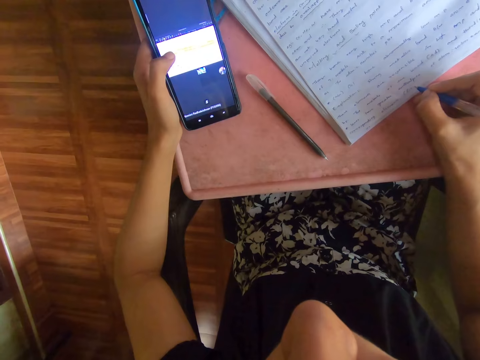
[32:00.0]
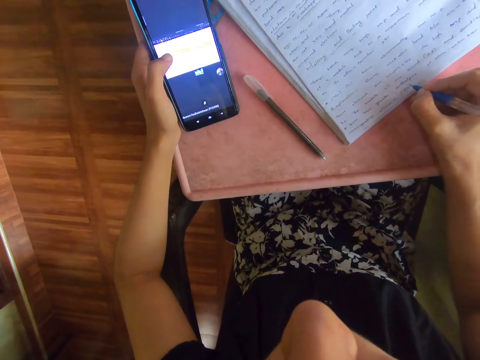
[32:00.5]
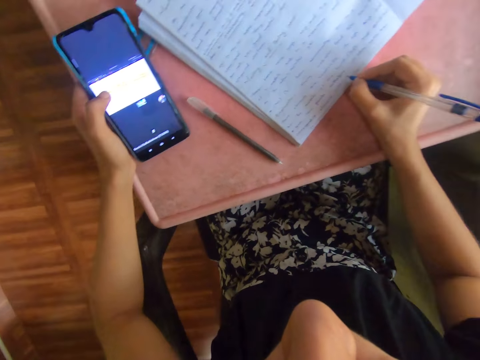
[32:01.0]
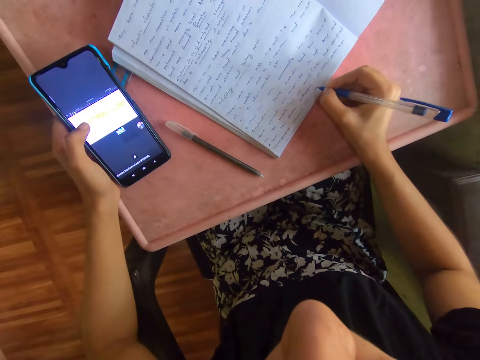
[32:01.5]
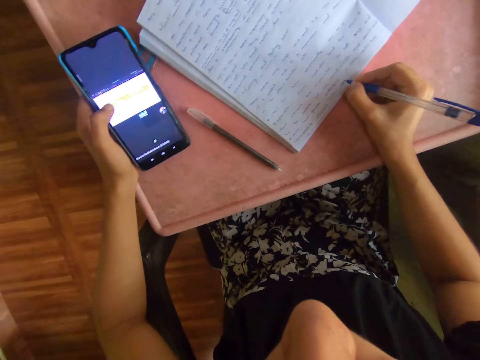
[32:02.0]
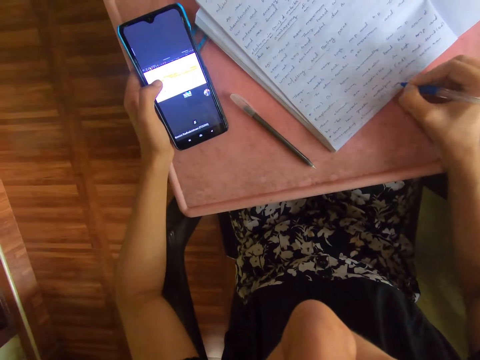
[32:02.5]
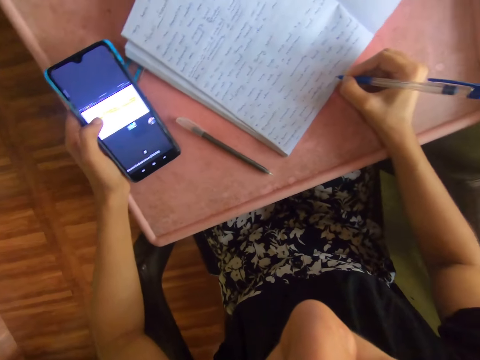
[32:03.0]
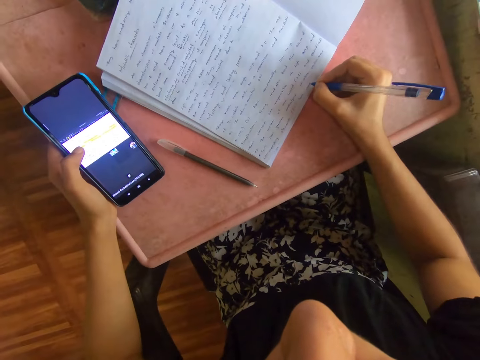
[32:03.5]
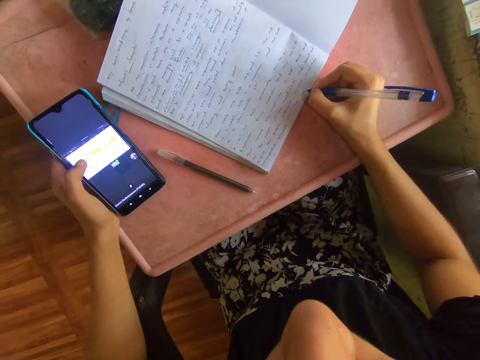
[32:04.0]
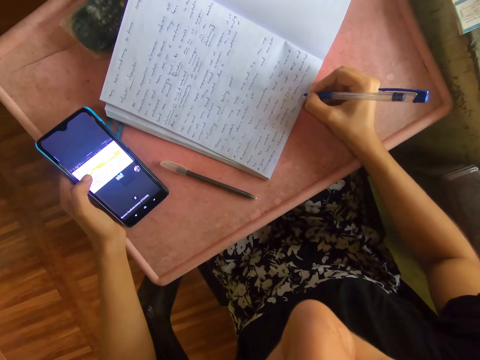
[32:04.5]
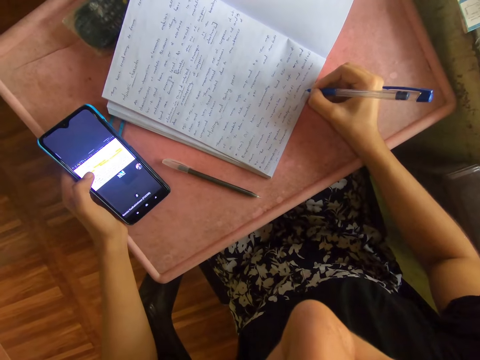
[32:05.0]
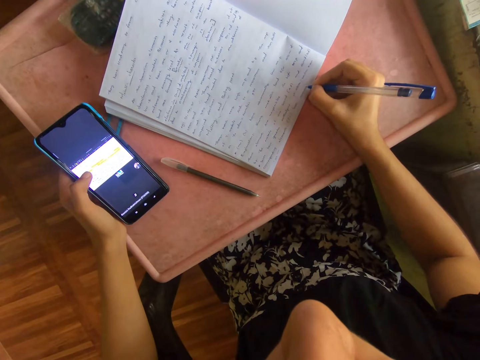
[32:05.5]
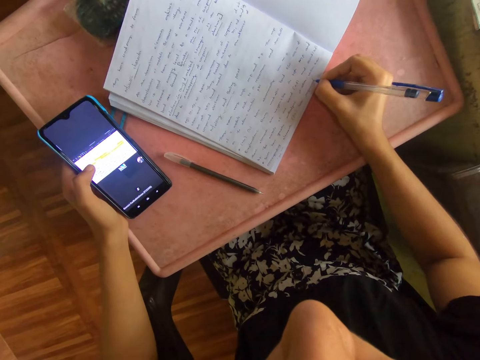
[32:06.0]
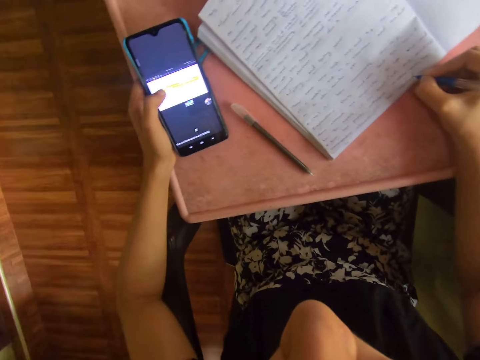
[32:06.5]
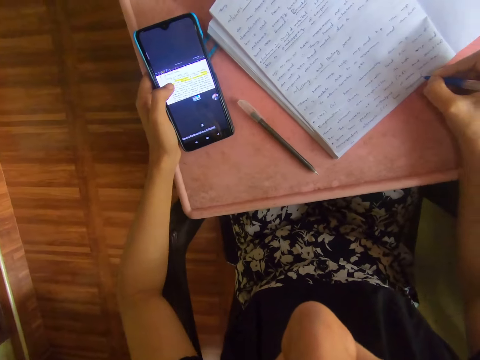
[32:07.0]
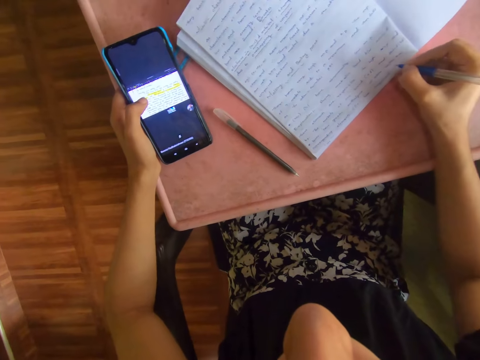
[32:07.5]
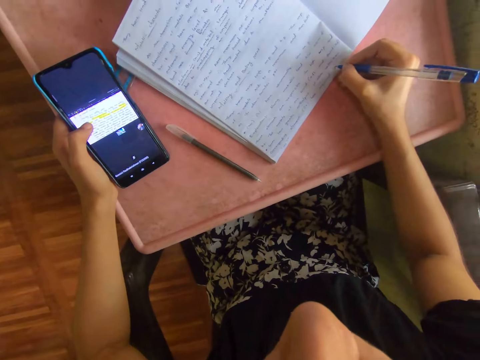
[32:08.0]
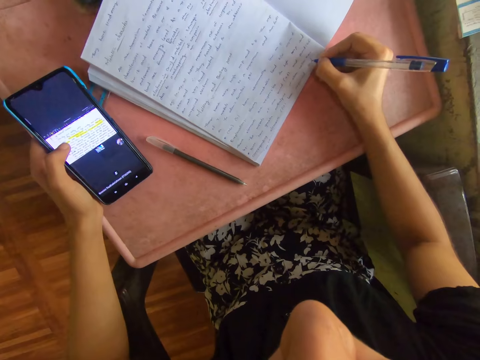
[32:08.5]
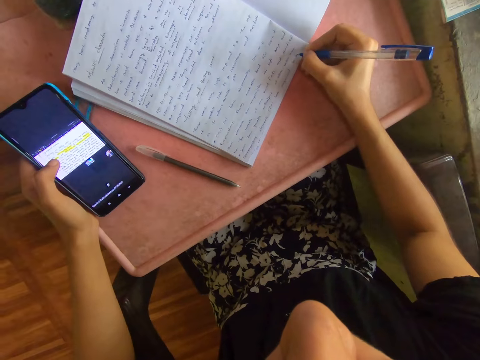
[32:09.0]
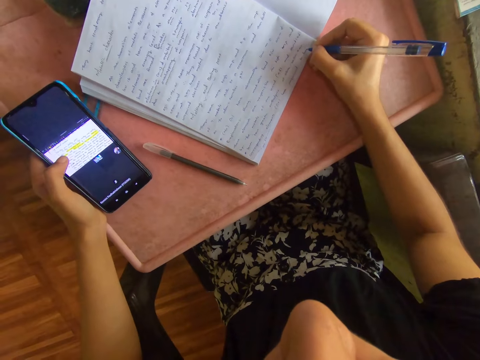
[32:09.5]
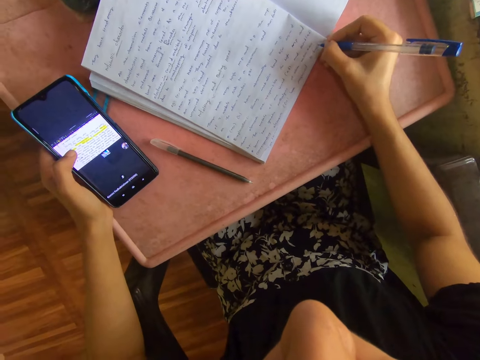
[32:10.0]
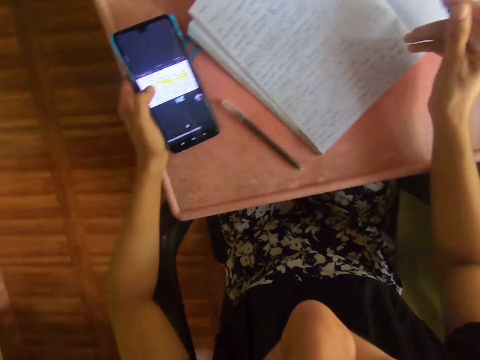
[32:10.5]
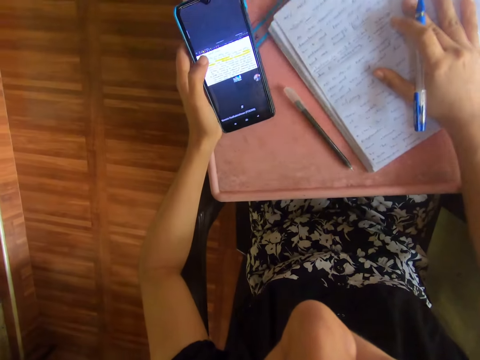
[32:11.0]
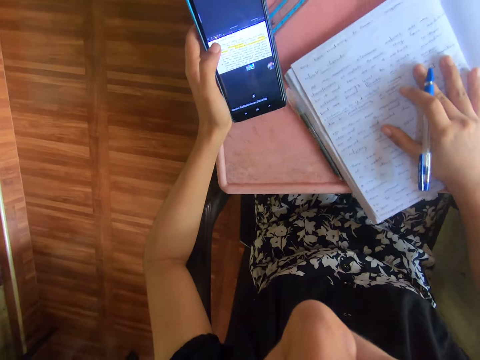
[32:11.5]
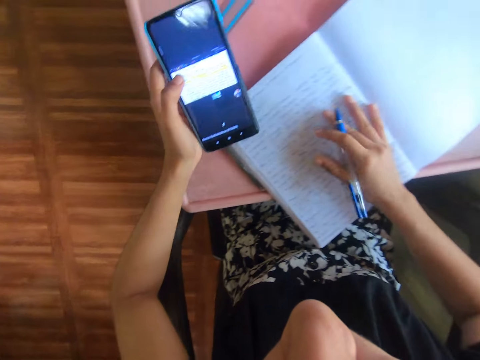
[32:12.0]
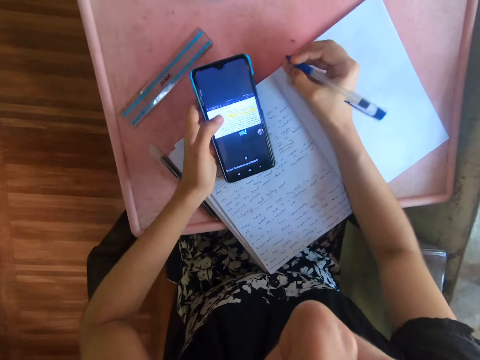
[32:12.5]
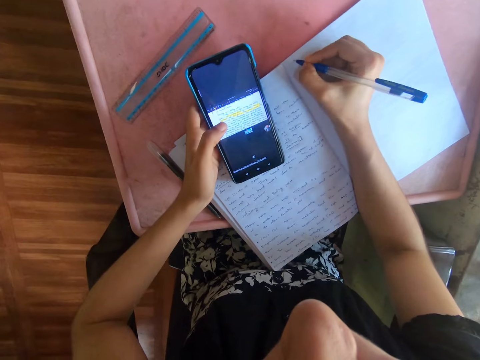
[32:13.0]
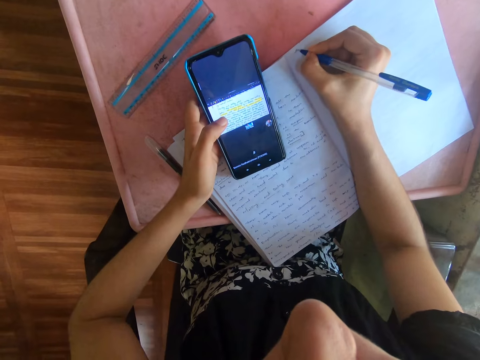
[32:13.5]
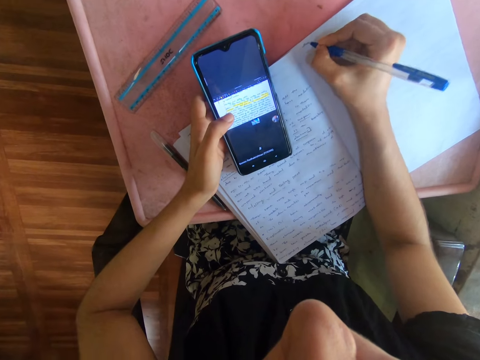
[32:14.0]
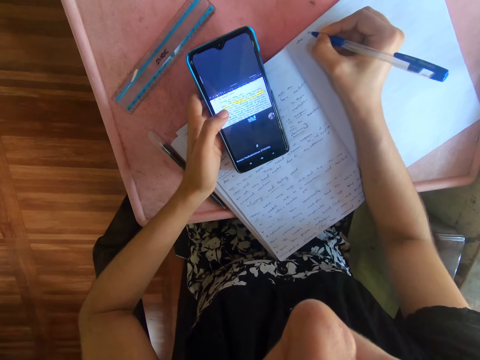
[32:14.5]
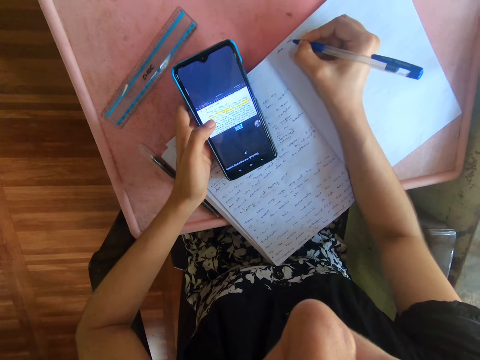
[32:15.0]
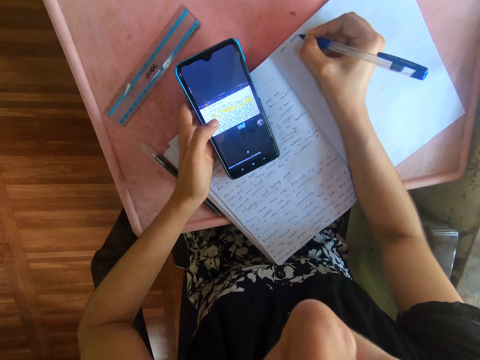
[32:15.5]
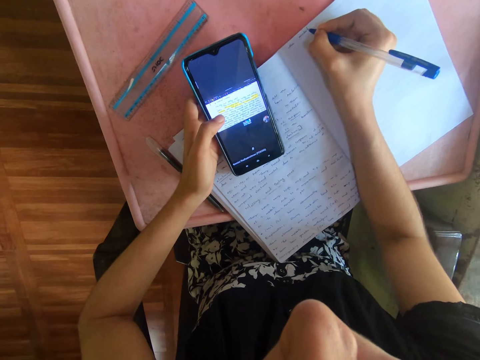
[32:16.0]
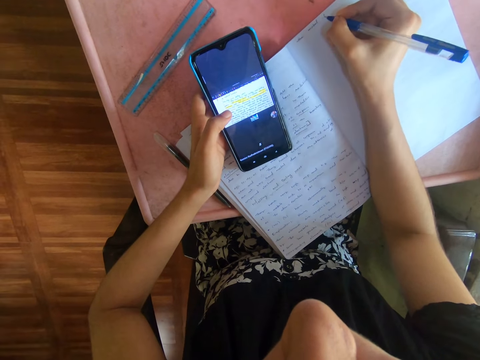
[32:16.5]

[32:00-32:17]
The camera wearer looks at the phone. She writes on the book. She looks at the phone. She writes on the book. She moves the book on the table with her right hand. She writes in the book on the table with the pen in her right hand.

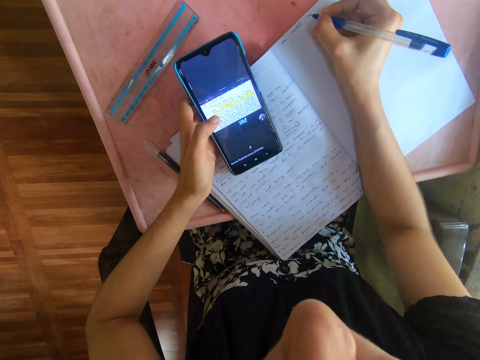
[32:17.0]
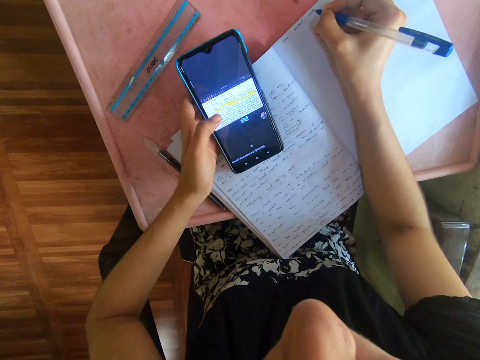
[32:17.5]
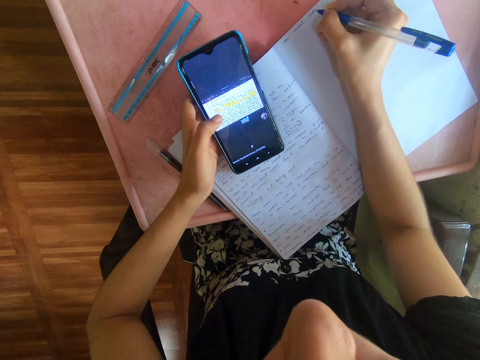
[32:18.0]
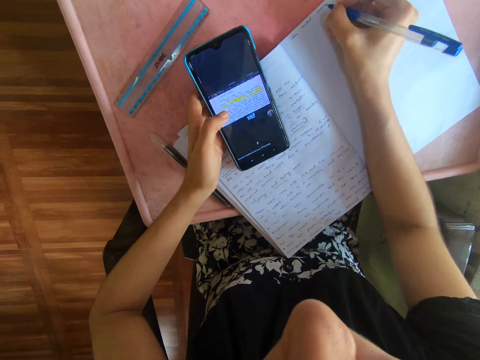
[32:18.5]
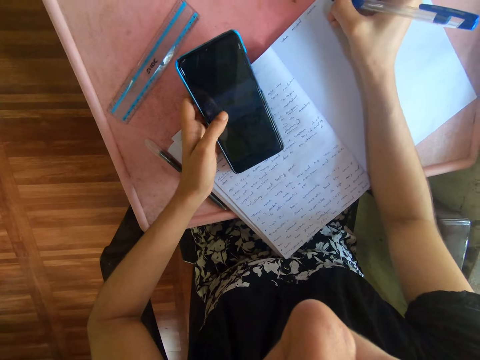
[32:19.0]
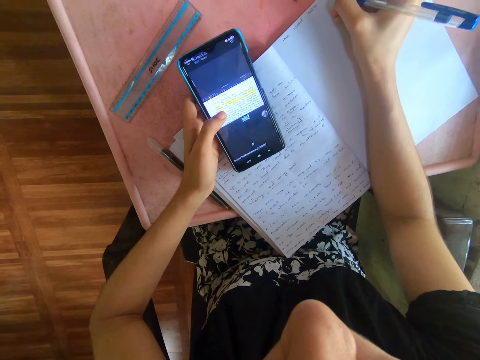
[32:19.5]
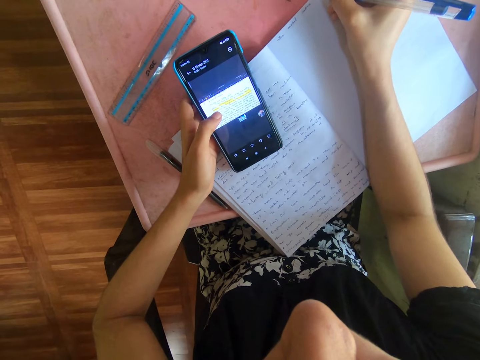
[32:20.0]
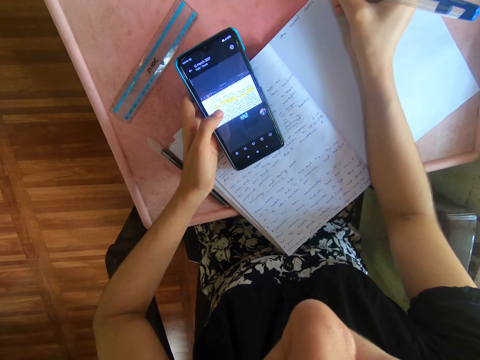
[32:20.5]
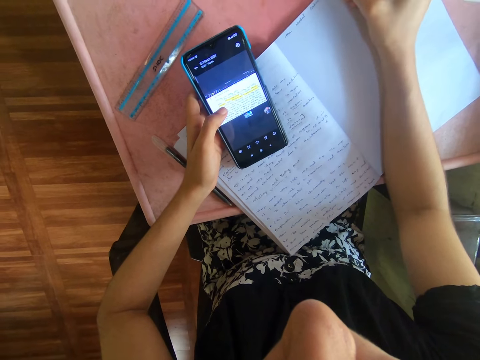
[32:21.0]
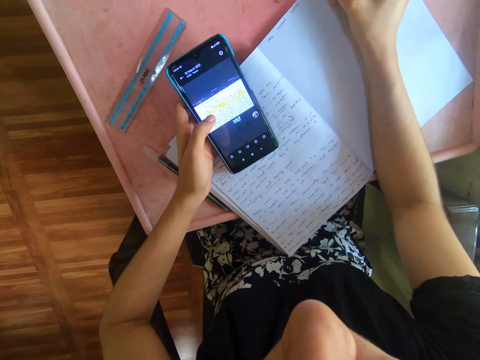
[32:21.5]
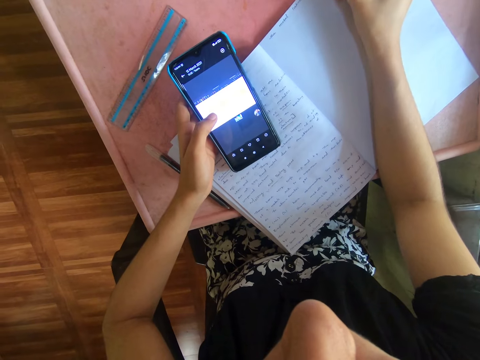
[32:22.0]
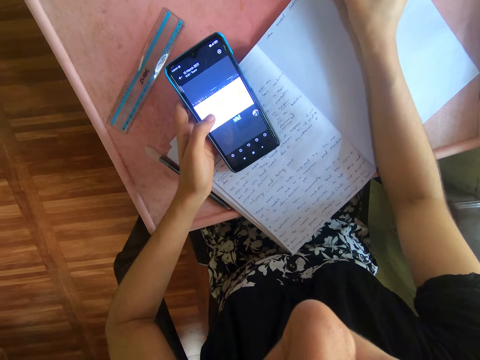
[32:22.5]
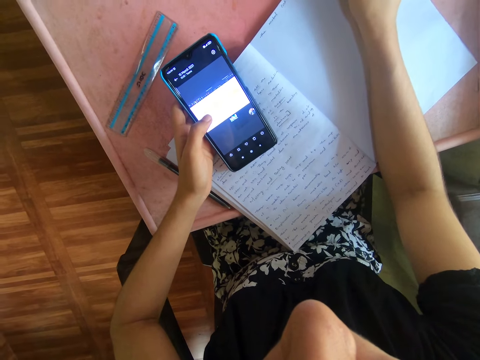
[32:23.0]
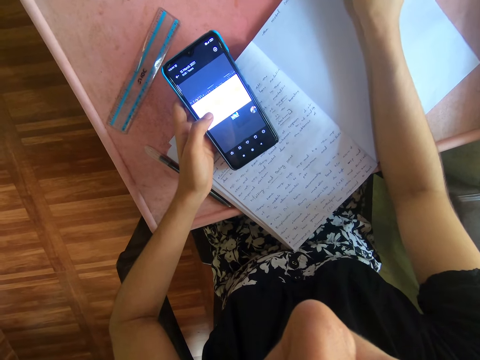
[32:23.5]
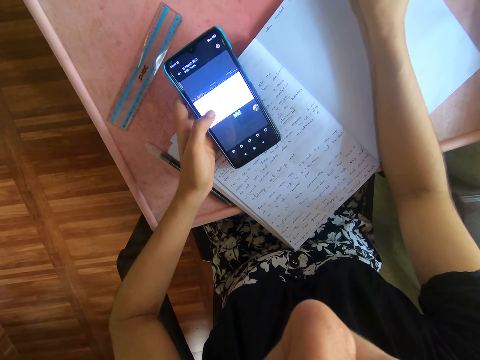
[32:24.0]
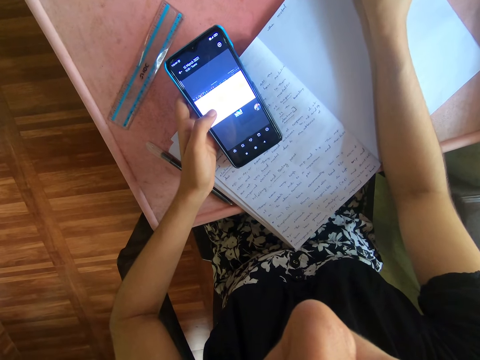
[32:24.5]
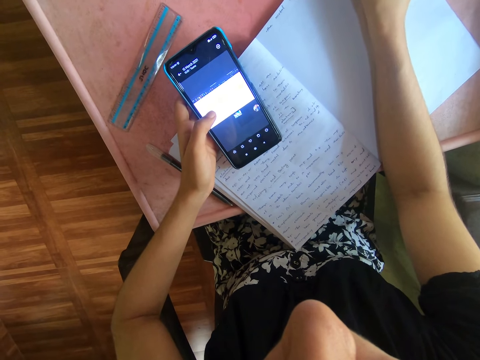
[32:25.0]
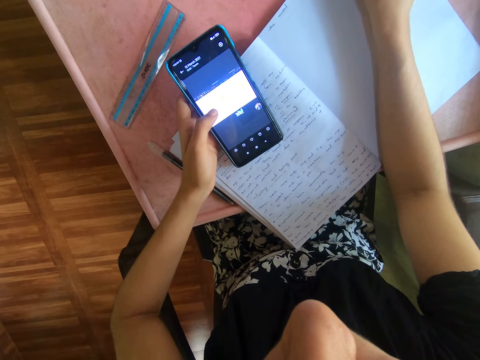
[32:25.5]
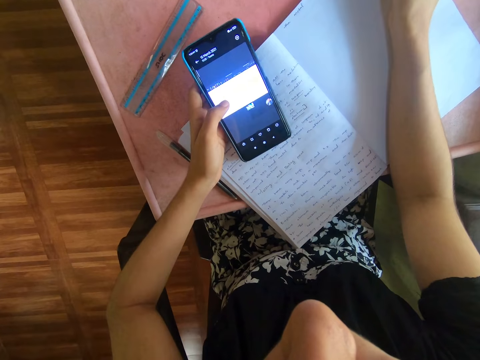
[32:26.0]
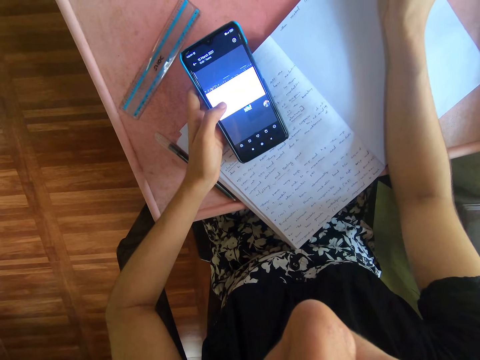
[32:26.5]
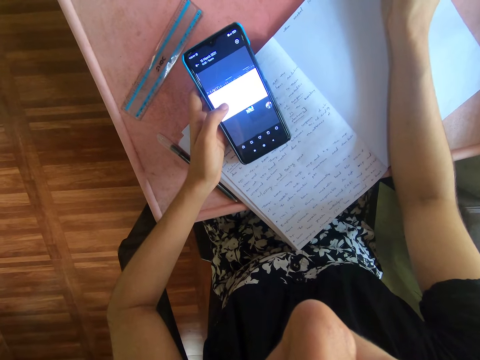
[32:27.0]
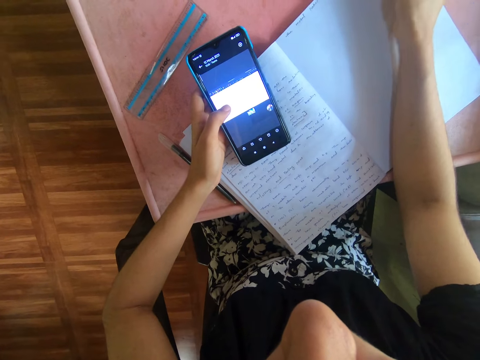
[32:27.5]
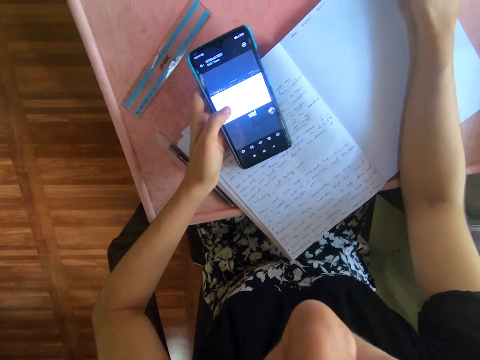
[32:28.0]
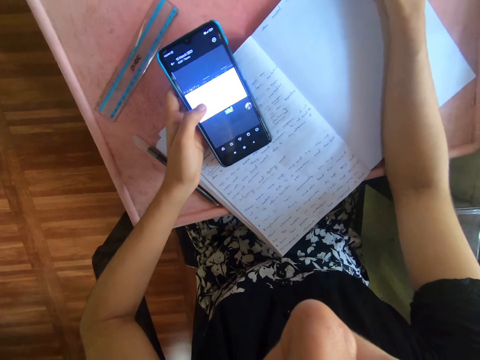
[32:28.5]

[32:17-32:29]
The camera wearer operates the phone with her left hand. She writes on the book.
